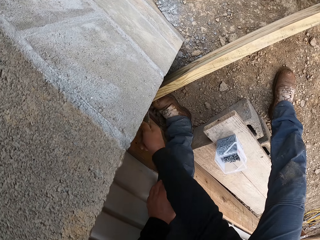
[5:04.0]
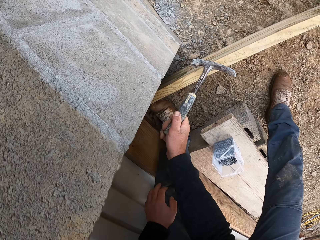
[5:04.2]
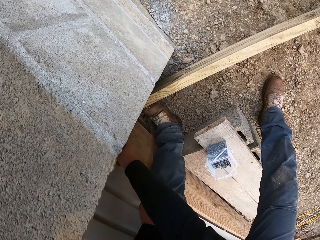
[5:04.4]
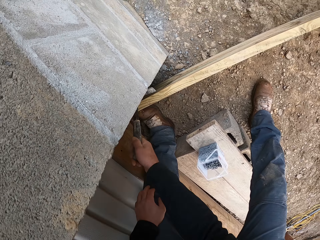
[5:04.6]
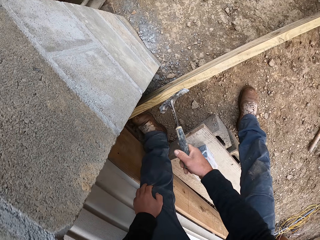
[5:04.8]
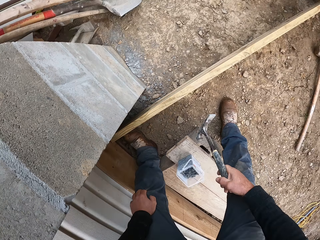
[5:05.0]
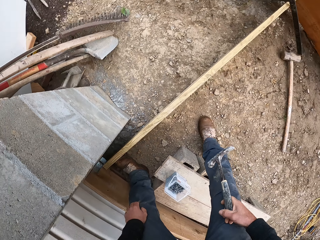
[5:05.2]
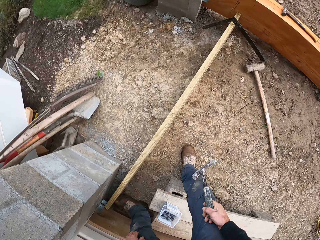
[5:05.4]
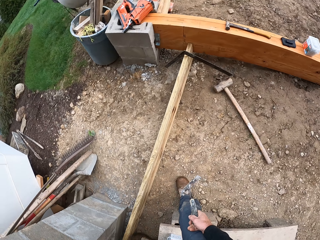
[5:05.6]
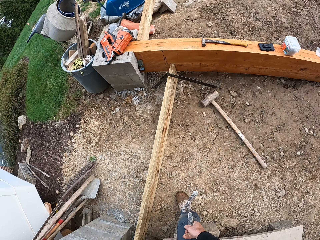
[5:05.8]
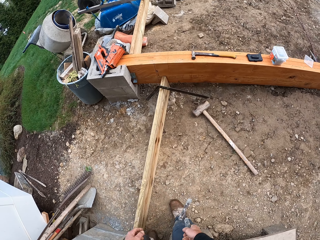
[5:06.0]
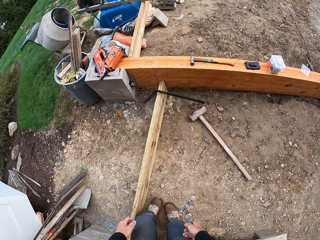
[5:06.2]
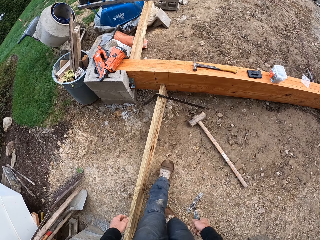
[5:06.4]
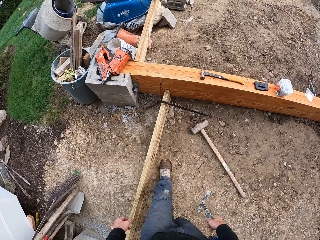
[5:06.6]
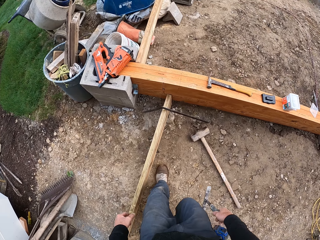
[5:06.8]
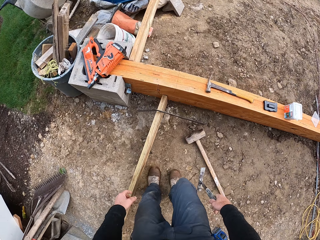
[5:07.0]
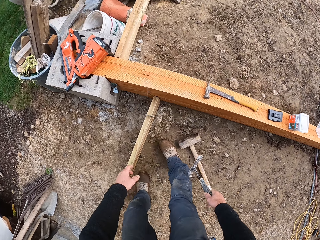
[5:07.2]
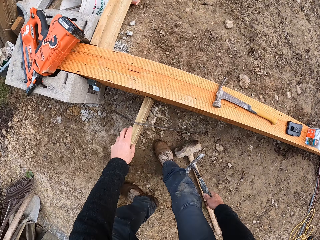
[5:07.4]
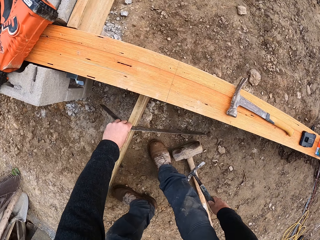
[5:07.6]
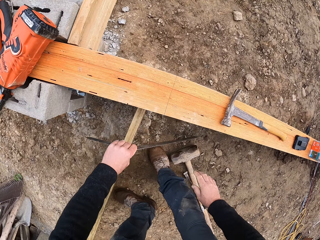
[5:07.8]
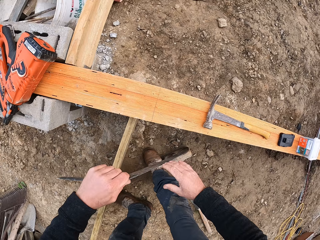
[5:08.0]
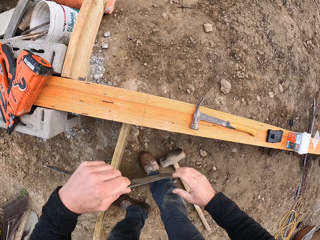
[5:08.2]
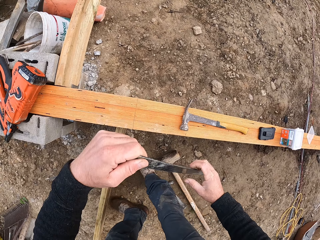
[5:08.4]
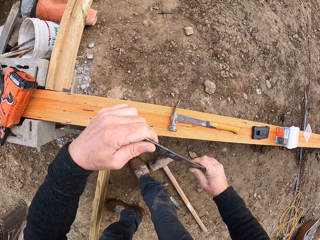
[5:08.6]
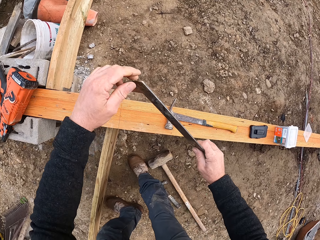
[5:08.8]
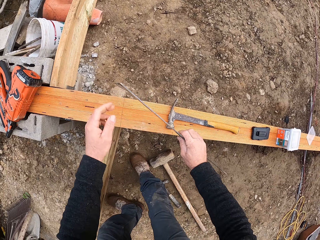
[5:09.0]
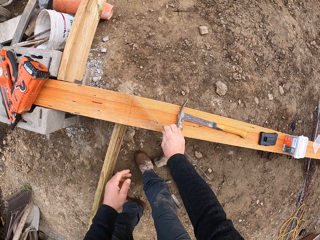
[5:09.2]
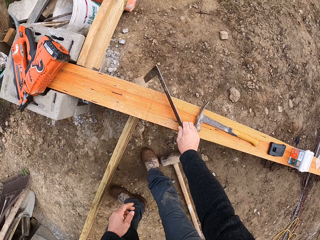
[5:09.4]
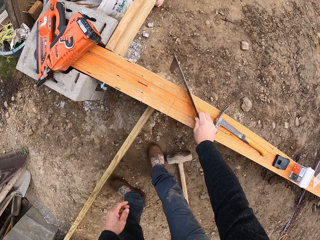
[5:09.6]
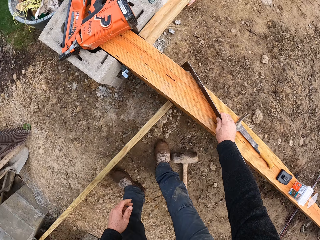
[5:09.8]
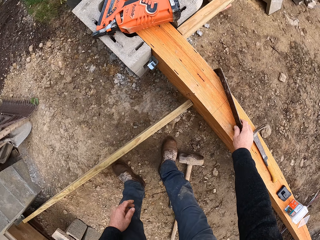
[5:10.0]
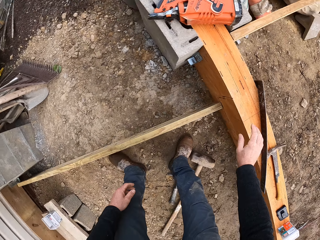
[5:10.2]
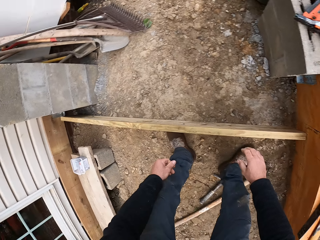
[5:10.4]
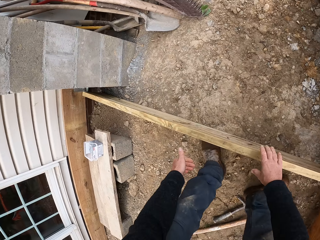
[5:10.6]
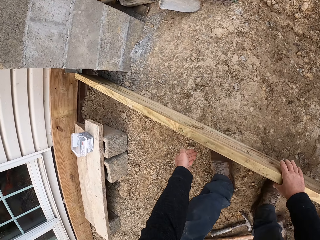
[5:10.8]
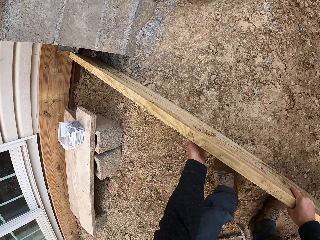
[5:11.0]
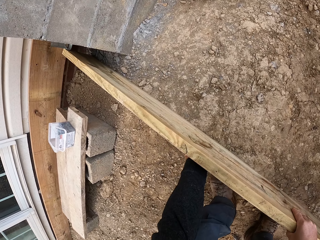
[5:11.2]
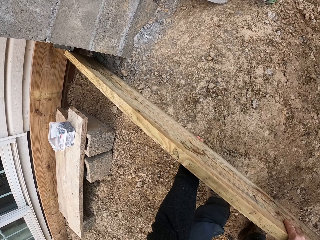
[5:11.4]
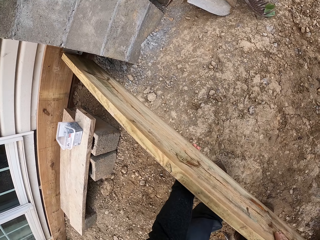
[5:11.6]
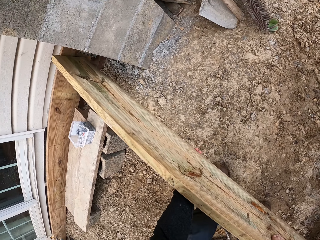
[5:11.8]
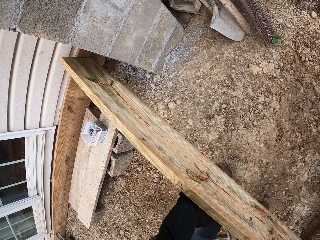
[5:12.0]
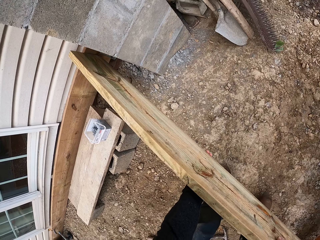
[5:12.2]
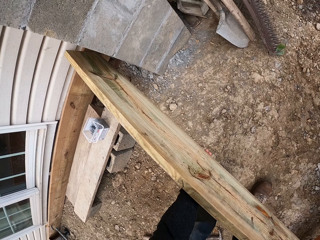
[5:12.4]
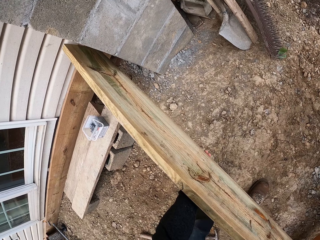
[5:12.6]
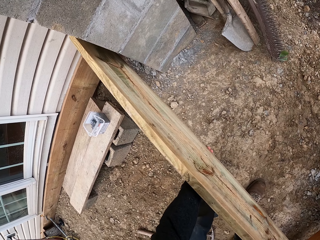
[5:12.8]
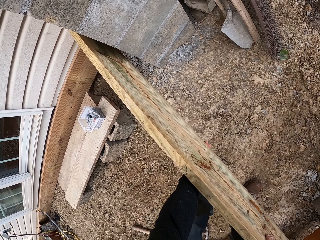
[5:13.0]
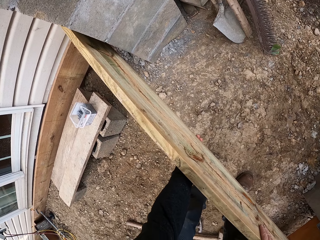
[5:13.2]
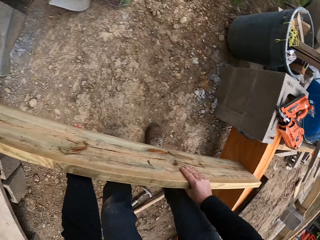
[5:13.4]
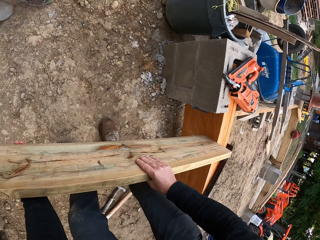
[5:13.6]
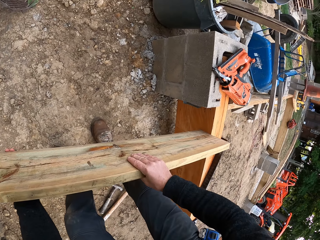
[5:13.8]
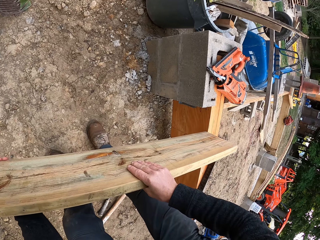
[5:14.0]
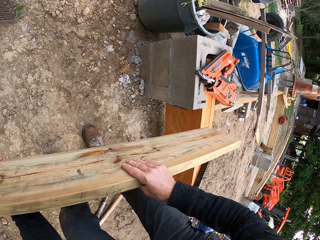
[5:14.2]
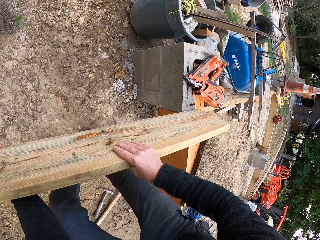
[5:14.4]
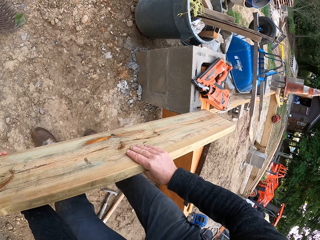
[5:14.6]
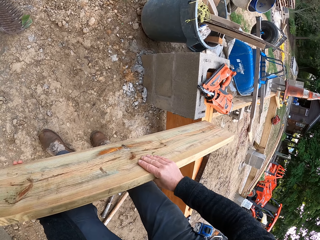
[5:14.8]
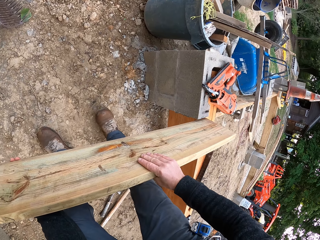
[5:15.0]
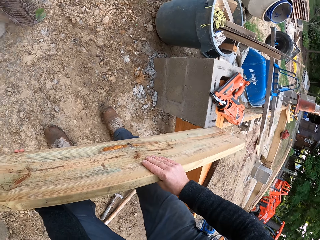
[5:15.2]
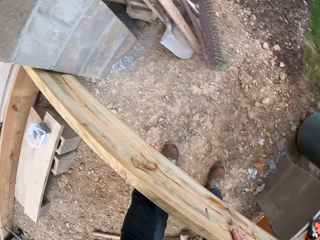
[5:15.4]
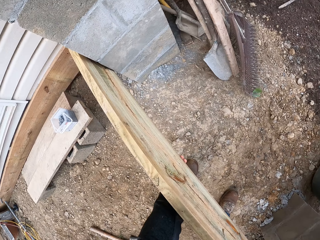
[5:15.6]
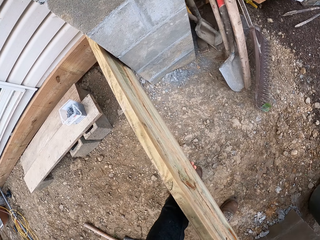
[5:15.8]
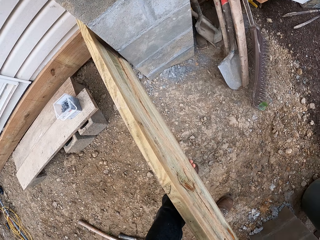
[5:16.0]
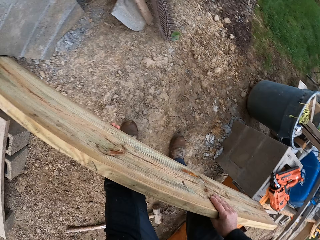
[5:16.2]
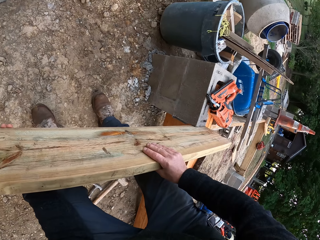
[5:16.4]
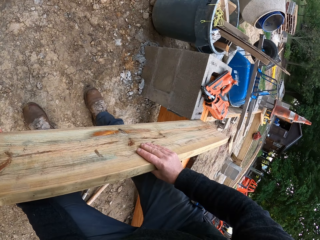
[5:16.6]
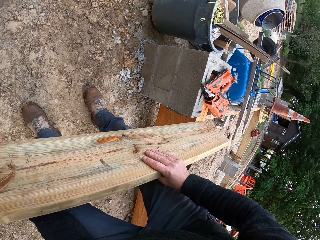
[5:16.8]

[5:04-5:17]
The camera wearer walks around. They pick up the square. They place the square on the wood. They pick up the wood. They adjust the wood frame.

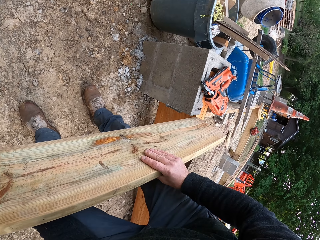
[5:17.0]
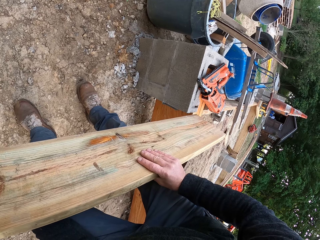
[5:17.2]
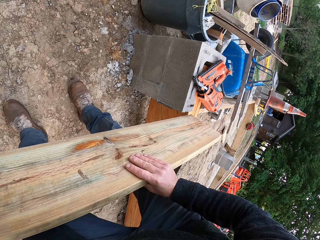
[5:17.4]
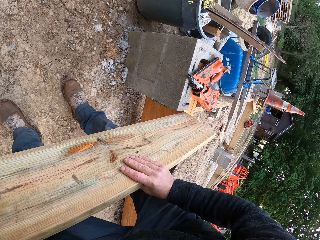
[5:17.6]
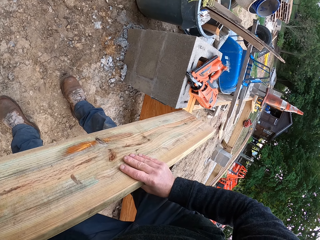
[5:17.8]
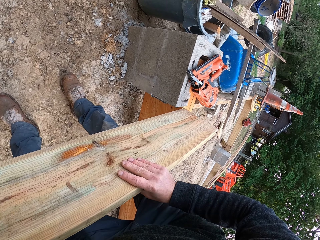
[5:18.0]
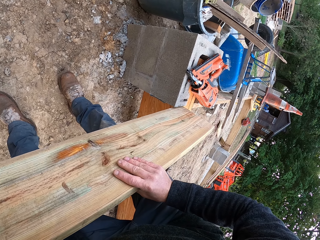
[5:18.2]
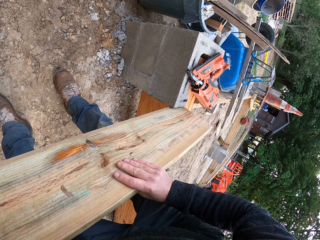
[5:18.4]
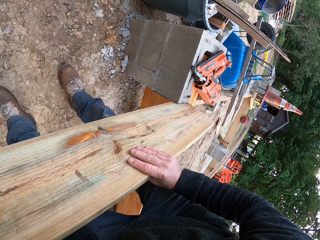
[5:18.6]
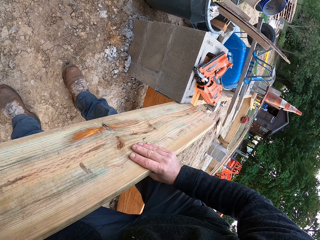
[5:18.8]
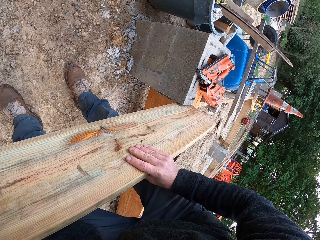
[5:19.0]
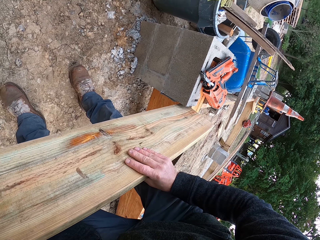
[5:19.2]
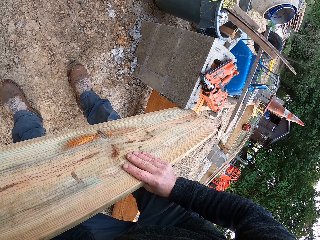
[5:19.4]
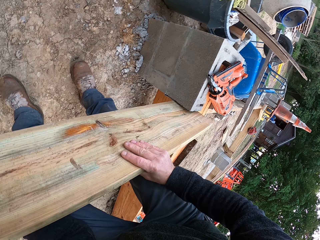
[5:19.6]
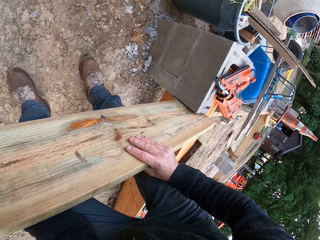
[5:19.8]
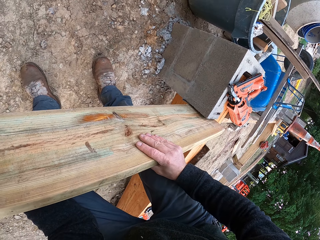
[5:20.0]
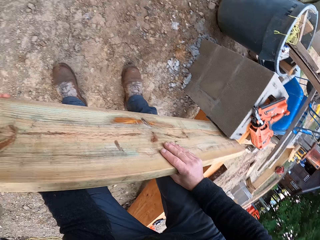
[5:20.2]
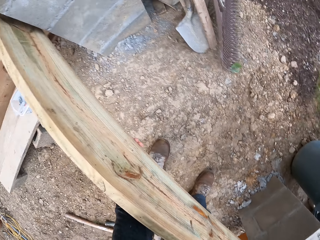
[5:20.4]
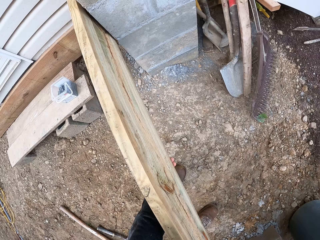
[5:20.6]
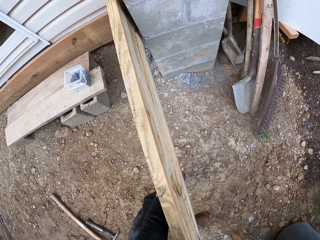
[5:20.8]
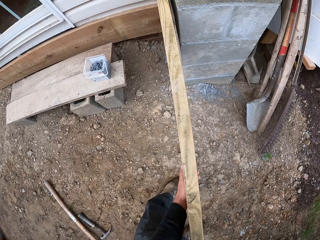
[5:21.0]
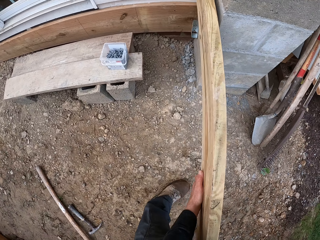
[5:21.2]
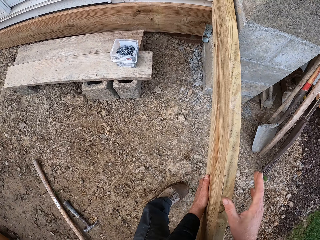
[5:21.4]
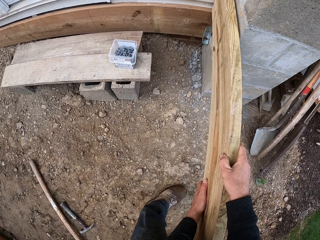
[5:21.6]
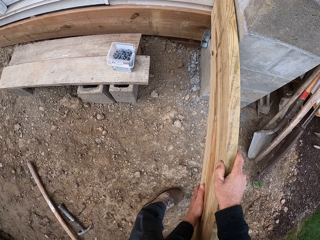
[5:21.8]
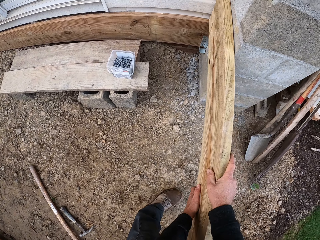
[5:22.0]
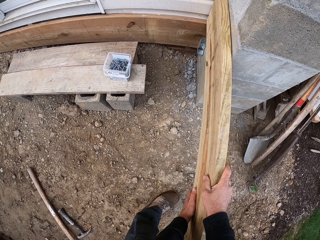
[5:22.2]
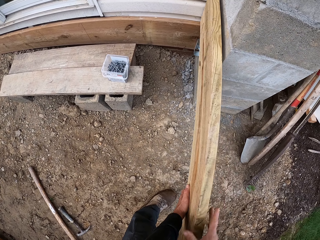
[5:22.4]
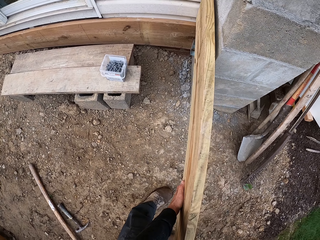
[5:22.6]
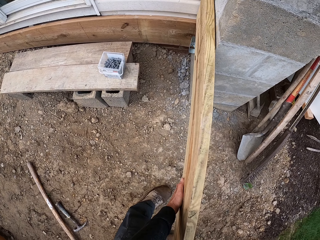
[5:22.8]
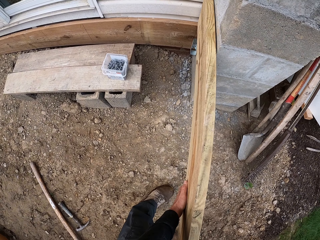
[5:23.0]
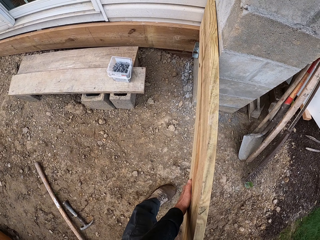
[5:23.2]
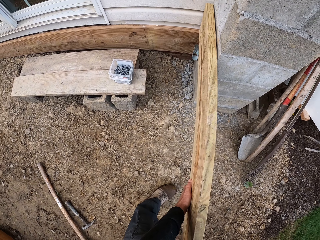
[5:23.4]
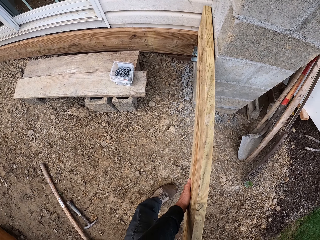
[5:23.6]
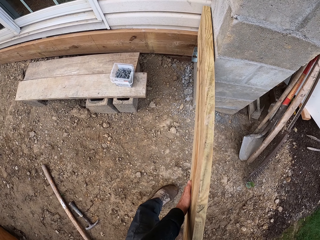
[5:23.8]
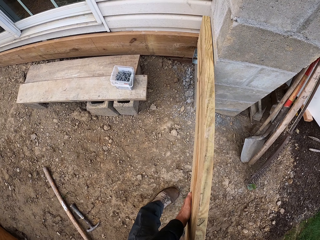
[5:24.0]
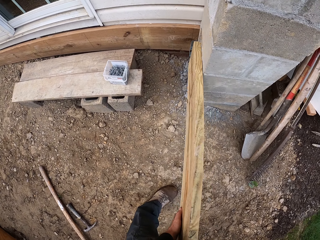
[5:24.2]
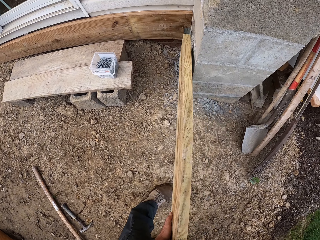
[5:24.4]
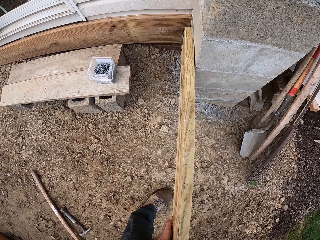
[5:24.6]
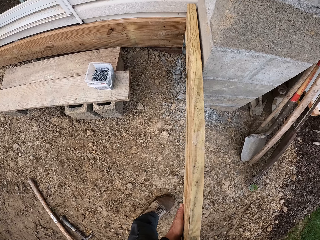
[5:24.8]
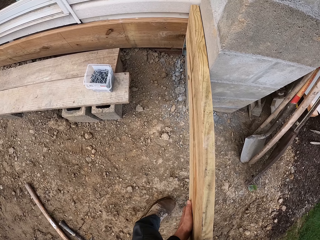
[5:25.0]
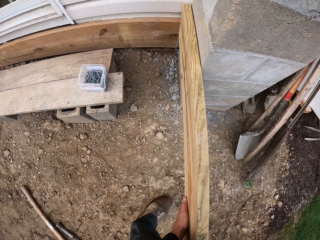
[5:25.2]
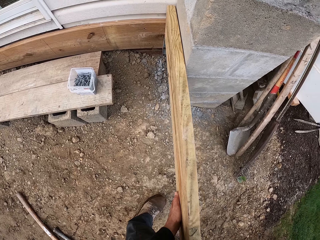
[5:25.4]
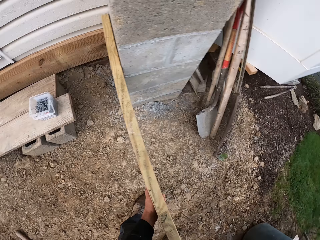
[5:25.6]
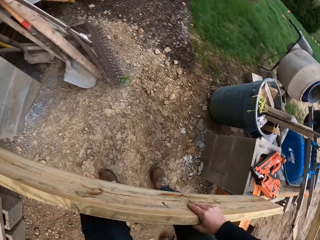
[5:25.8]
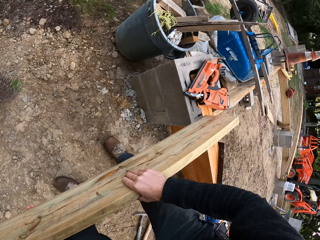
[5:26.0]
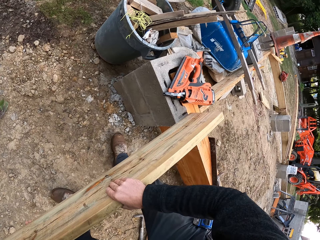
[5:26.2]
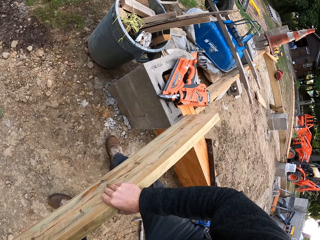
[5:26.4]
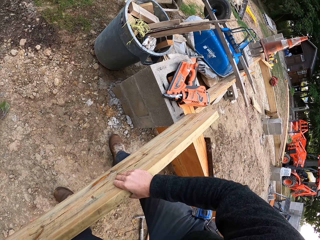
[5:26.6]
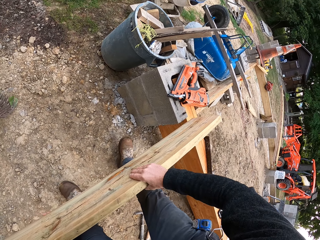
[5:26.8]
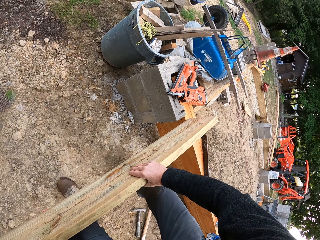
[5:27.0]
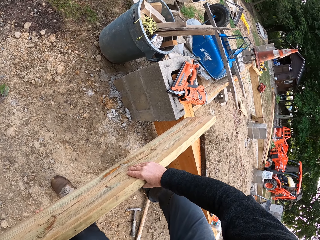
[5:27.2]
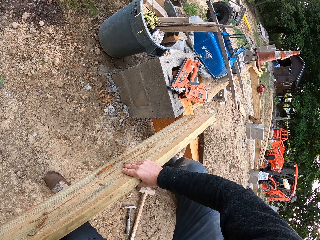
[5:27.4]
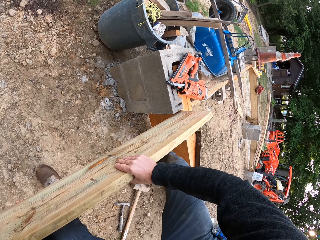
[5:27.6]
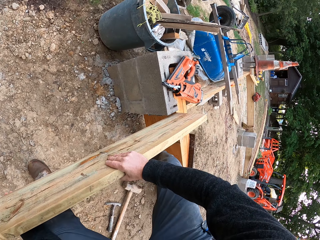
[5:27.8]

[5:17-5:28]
The camera wearer fixes the wood on the wall.
